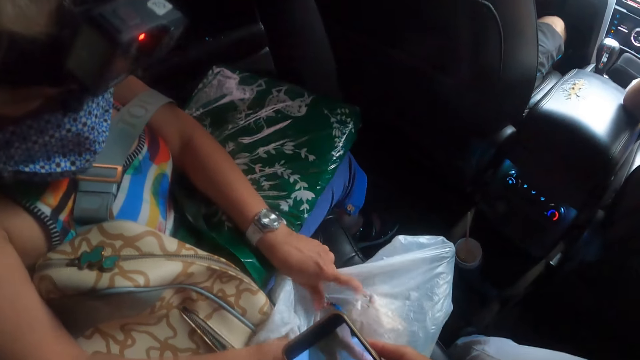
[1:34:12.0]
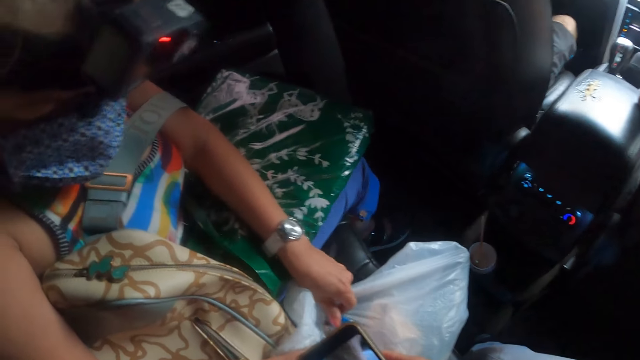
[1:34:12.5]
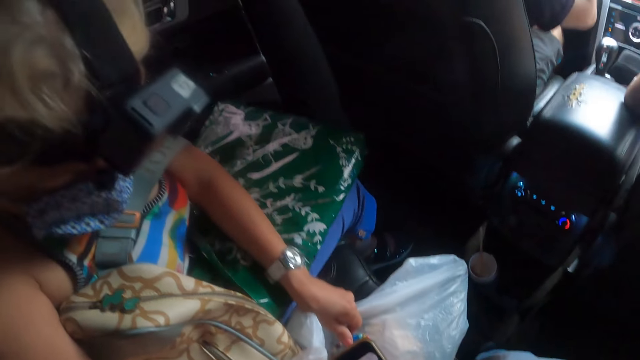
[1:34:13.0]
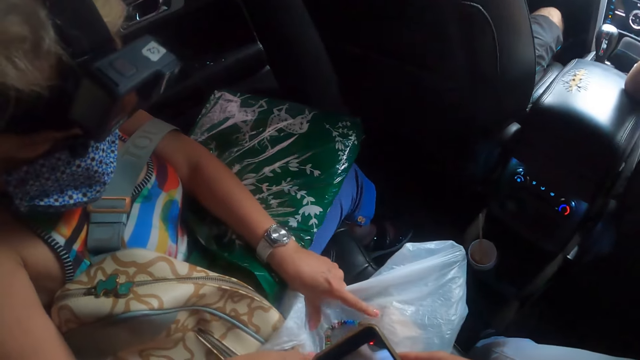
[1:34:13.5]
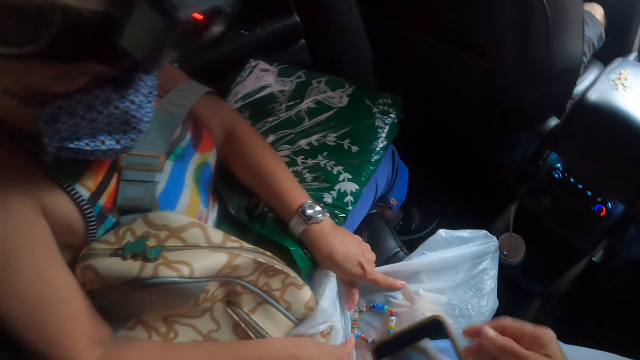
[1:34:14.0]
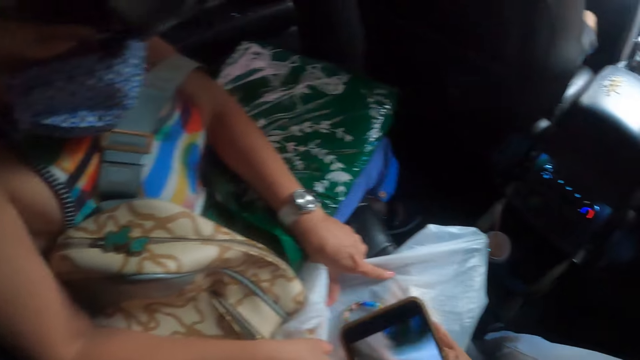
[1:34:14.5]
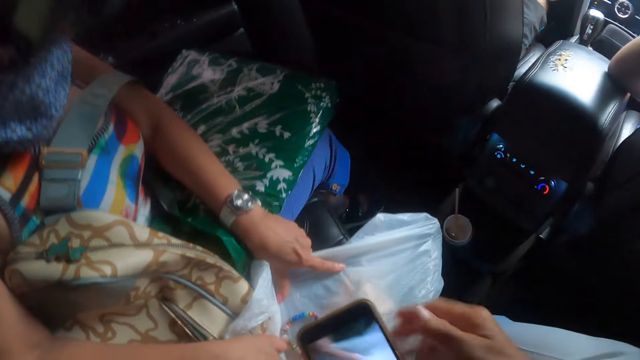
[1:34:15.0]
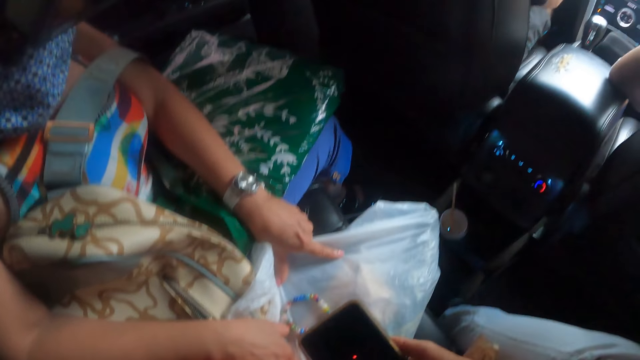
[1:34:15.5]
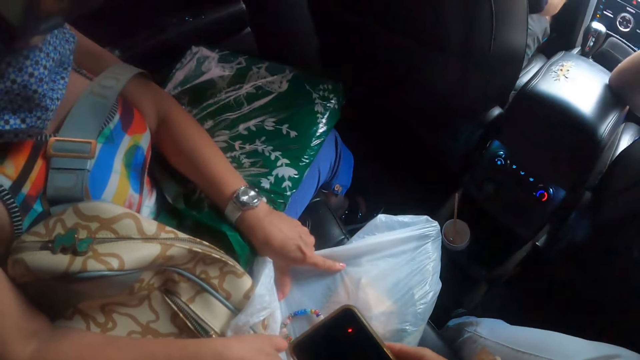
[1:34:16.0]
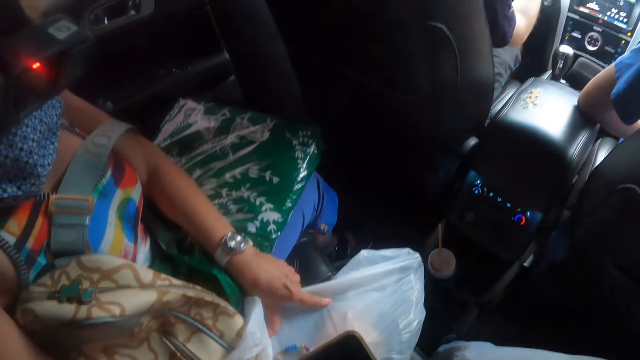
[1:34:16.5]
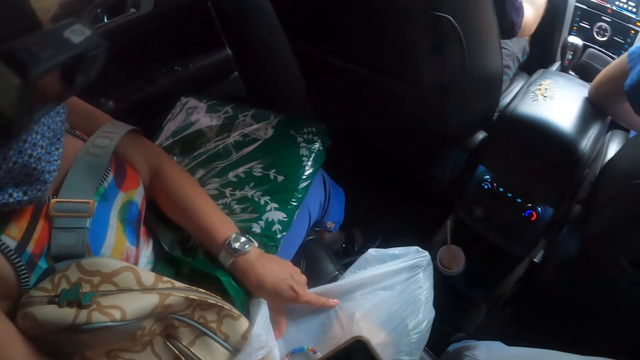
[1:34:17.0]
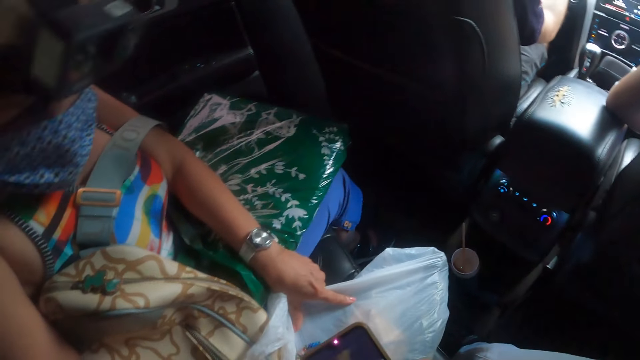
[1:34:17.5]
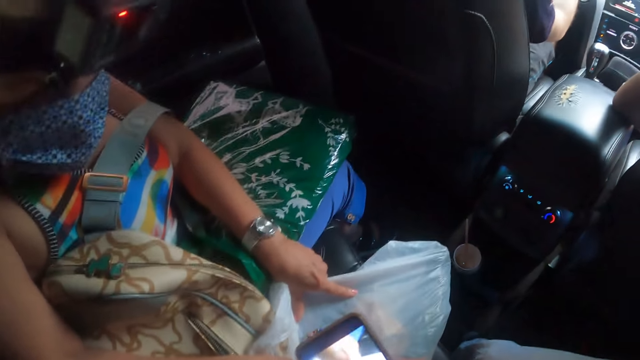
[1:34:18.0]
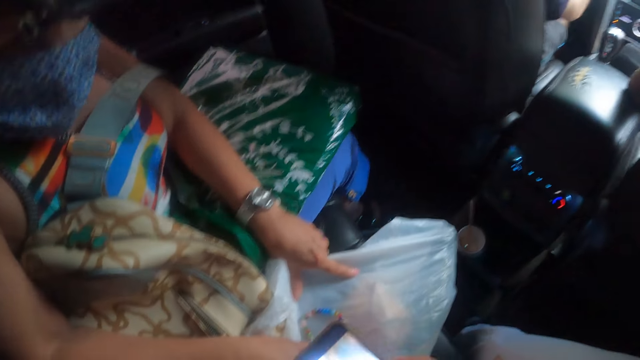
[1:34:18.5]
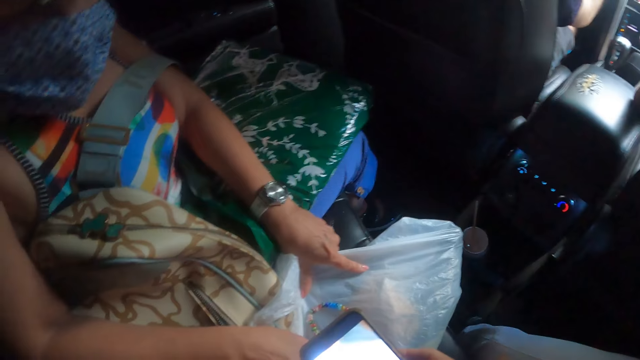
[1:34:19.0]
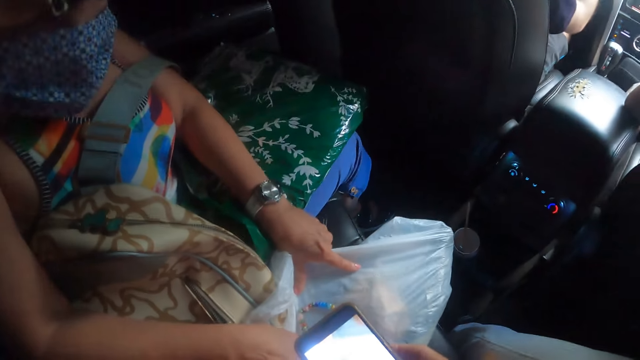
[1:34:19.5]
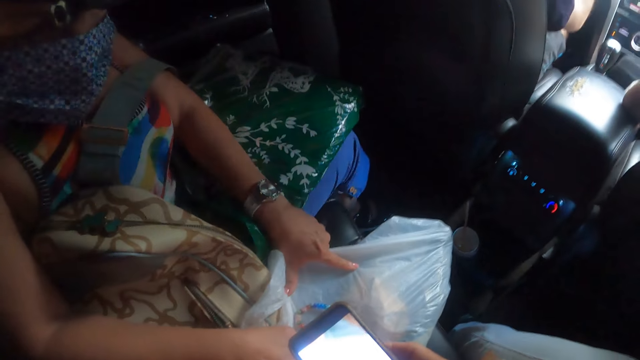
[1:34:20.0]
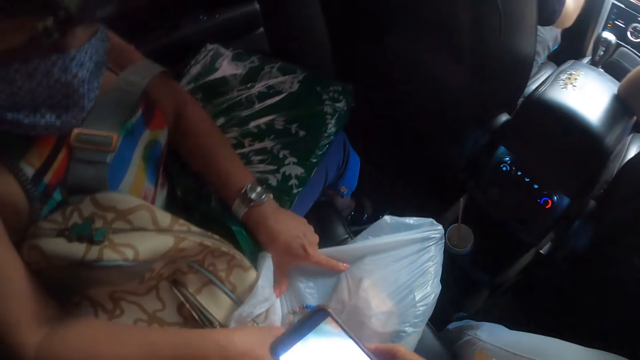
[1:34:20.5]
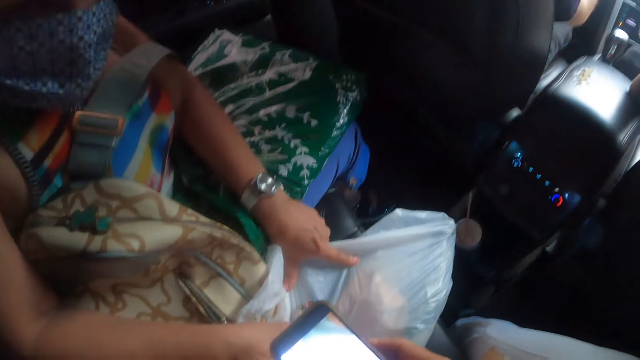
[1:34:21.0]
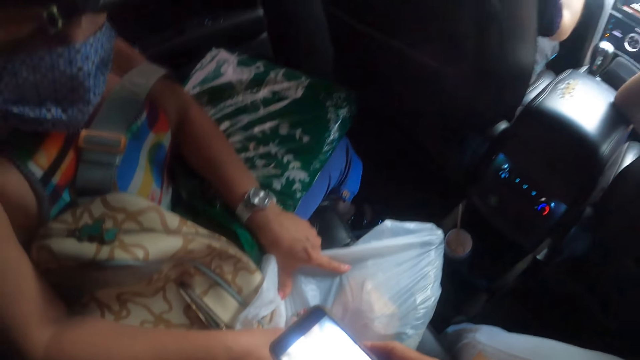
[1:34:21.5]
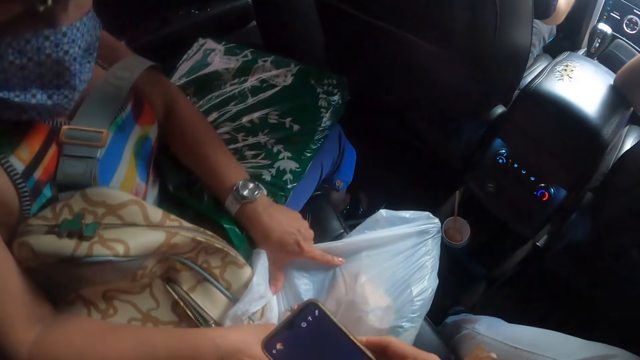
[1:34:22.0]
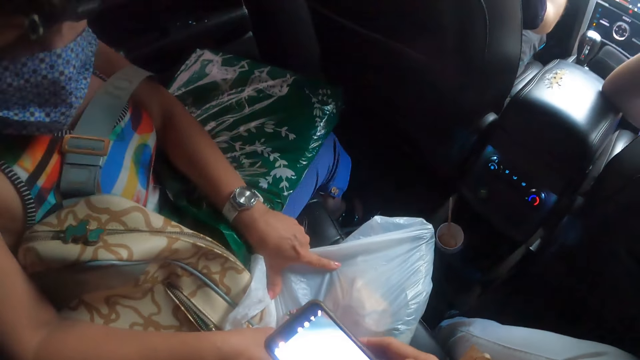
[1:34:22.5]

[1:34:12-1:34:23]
The camera wearer operates the phone. They adjust the position of the bracelet. They operate the phone.

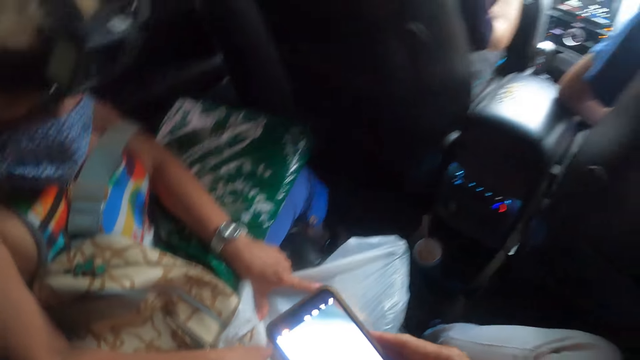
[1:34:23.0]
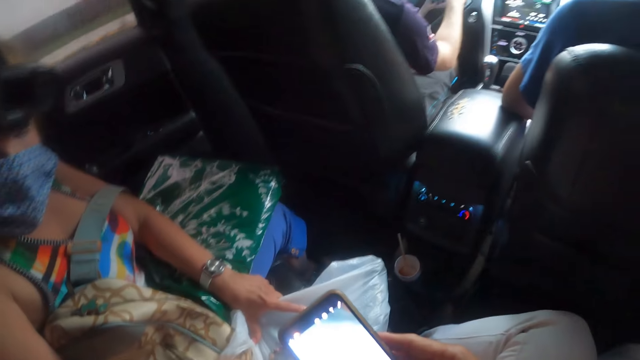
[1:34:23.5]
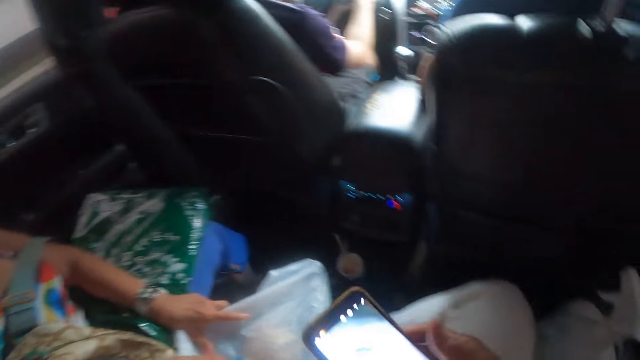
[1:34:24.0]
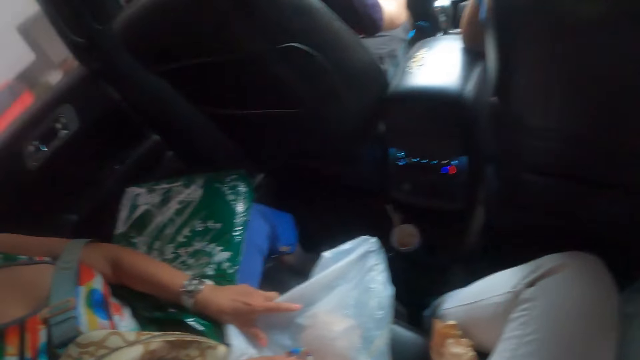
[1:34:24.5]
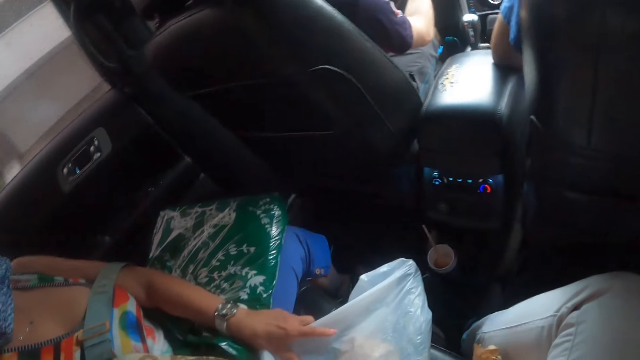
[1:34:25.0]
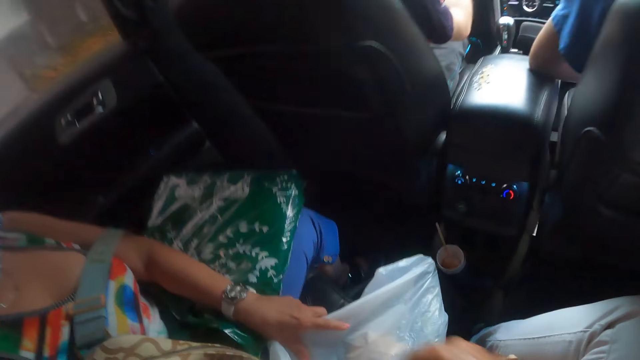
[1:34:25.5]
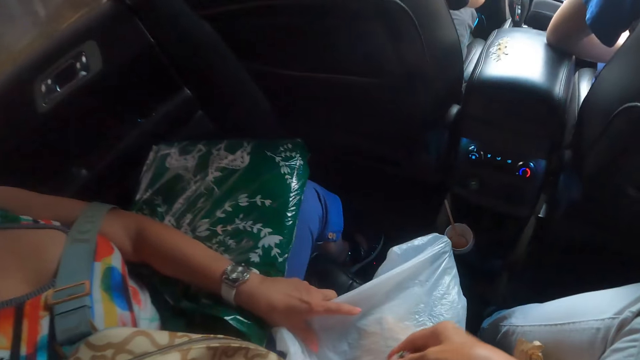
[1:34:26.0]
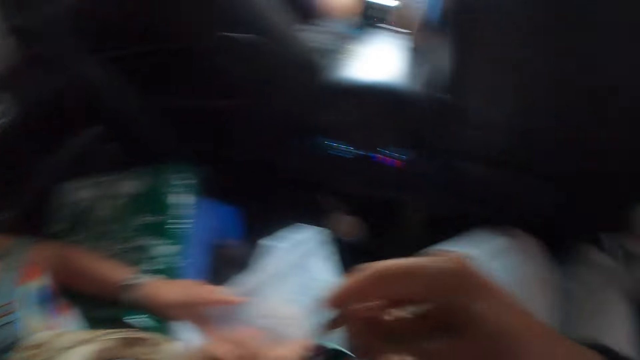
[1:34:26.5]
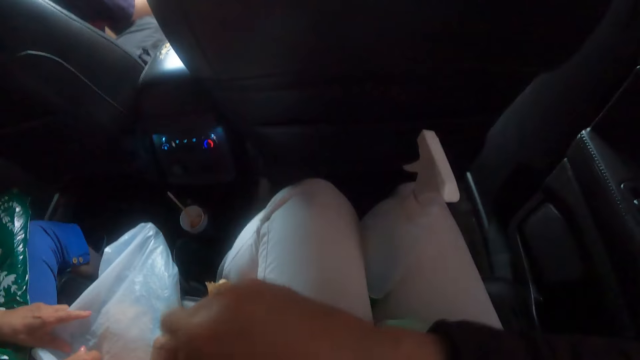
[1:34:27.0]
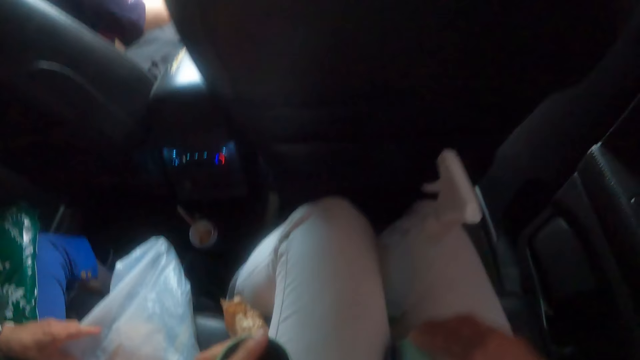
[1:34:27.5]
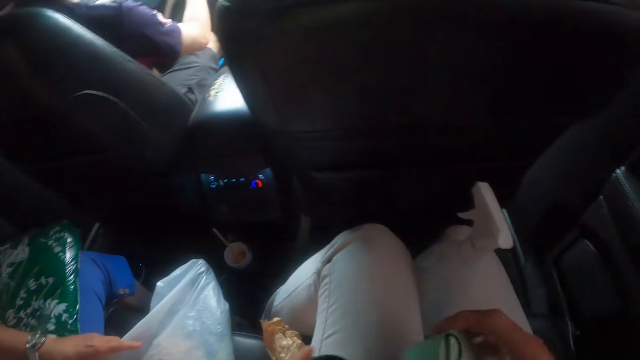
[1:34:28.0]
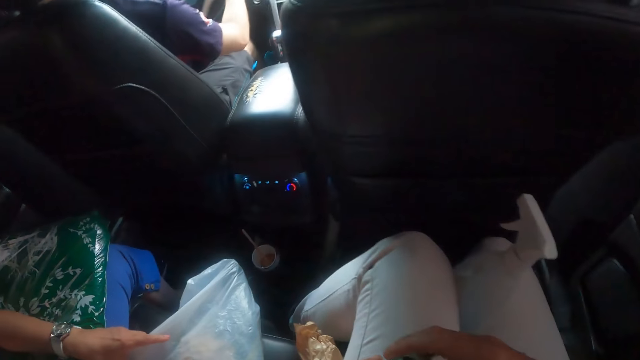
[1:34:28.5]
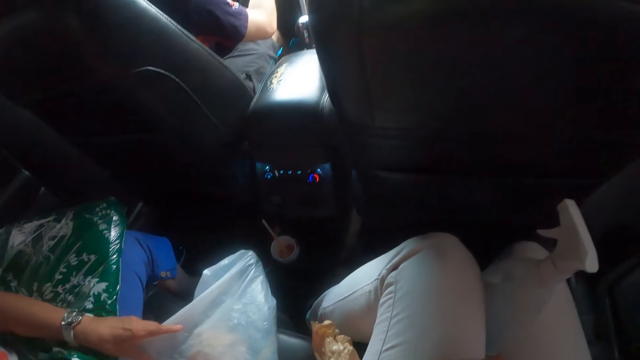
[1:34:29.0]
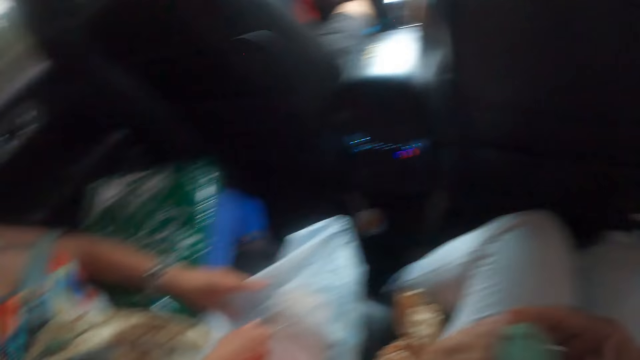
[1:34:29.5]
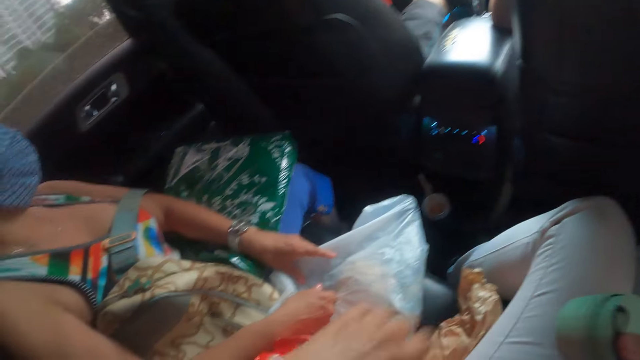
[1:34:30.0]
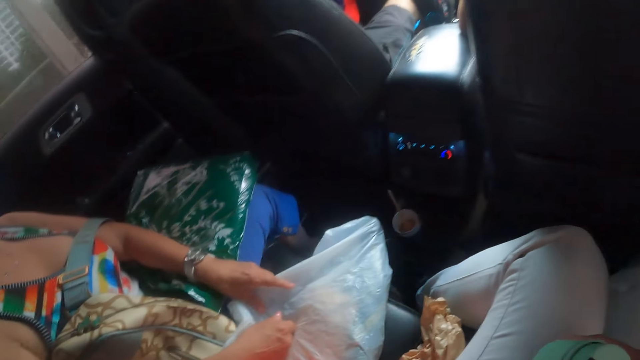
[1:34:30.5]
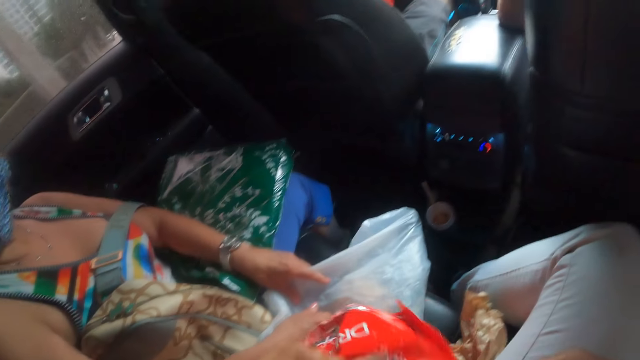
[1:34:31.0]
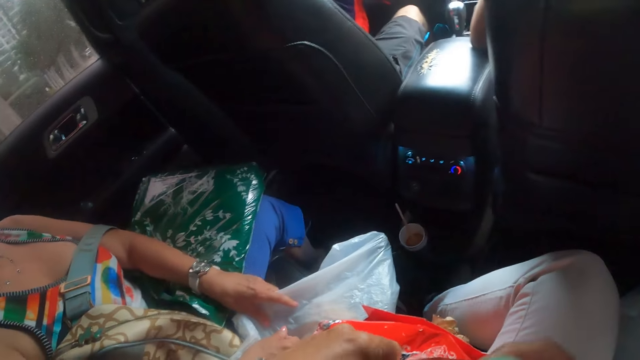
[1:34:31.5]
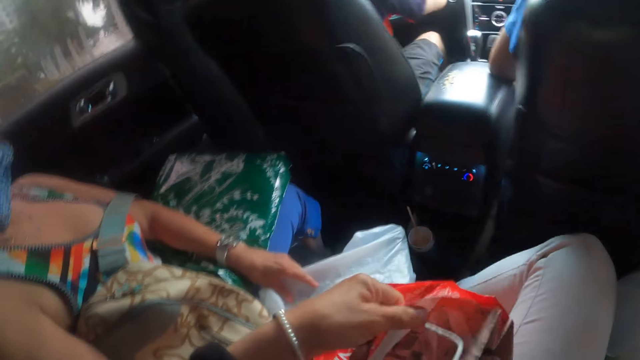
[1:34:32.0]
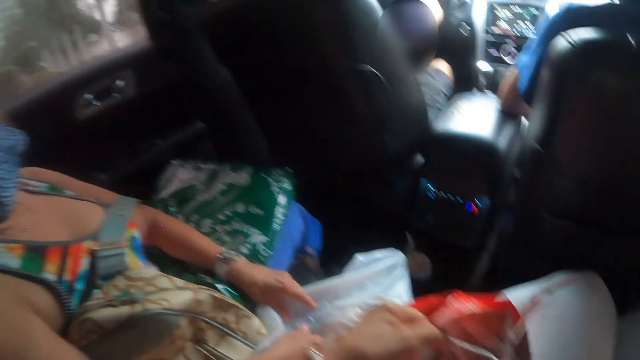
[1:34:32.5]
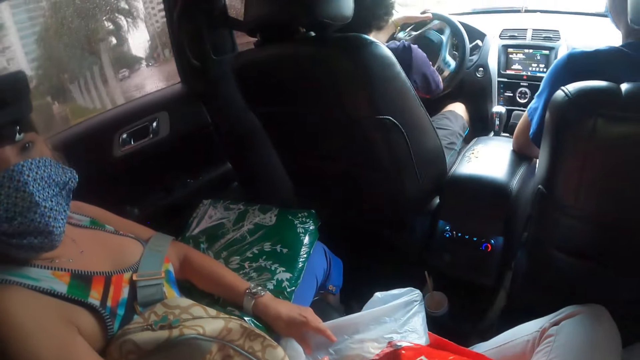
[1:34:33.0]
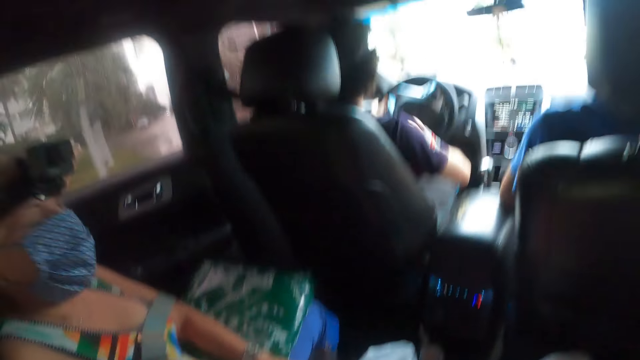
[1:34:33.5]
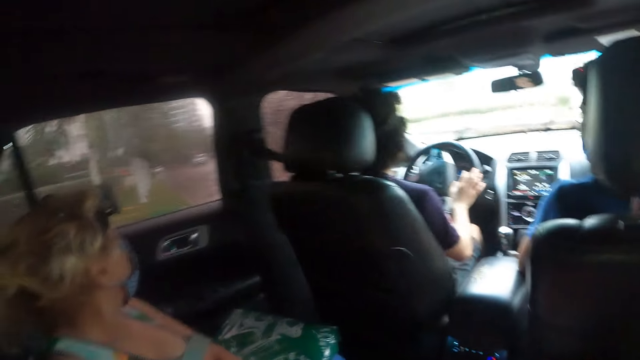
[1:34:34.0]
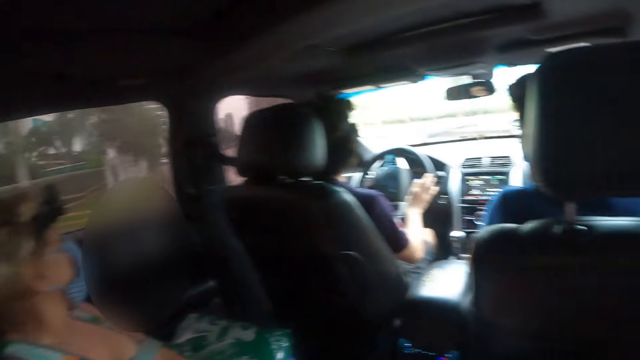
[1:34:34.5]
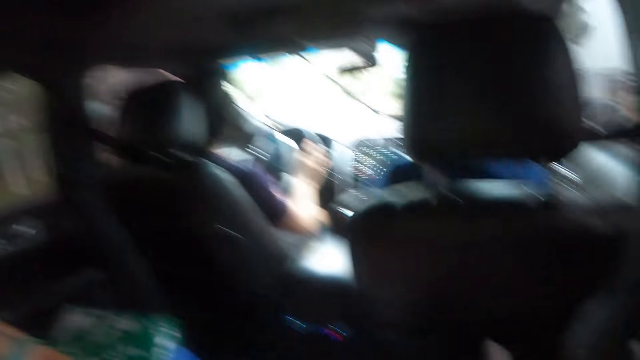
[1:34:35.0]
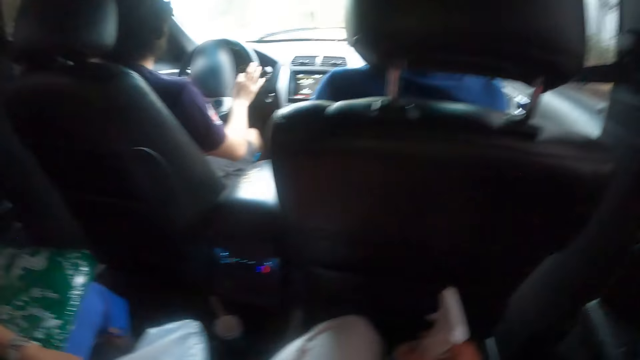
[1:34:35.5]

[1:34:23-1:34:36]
The camera wearer picks up the bracelet. They place the bracelet in the container. They hold the bangle. They pick up the lid and cover the container with the lid. They move the bigger bag towards themselves. They place the container in the bigger bag. They hold the paper bag. They stare at the window.
